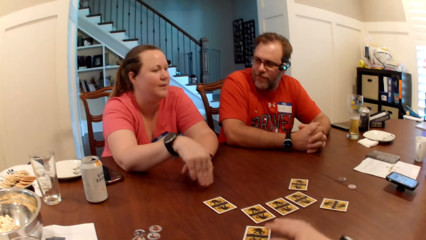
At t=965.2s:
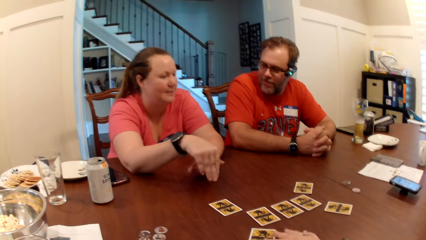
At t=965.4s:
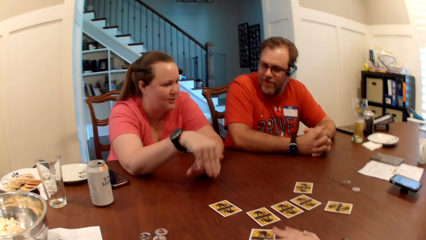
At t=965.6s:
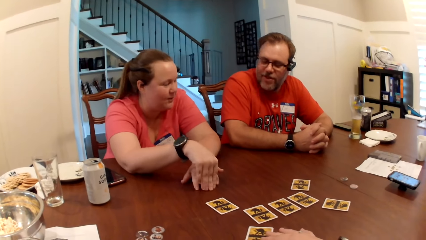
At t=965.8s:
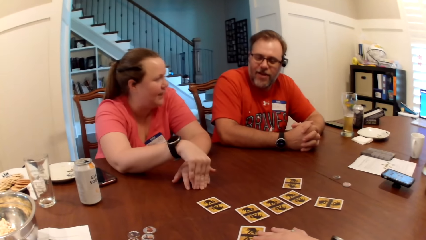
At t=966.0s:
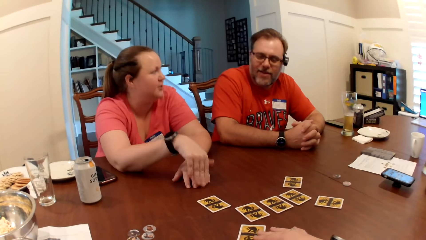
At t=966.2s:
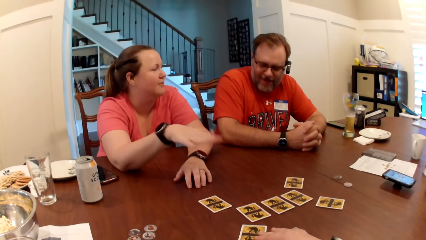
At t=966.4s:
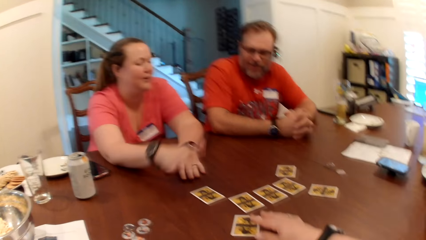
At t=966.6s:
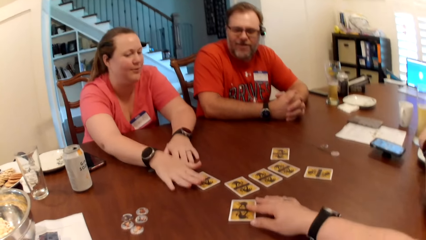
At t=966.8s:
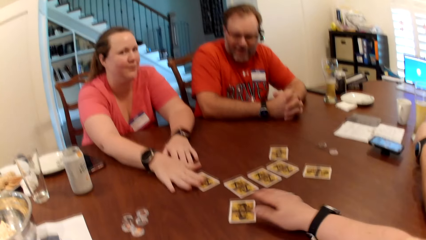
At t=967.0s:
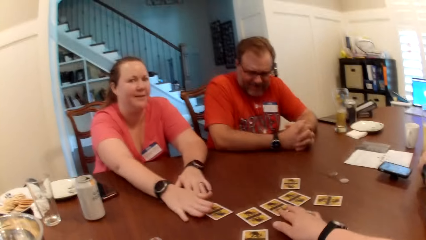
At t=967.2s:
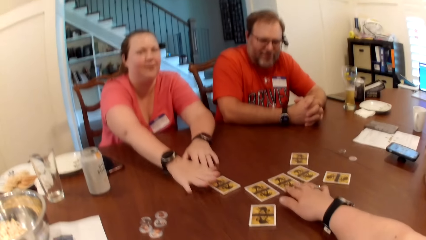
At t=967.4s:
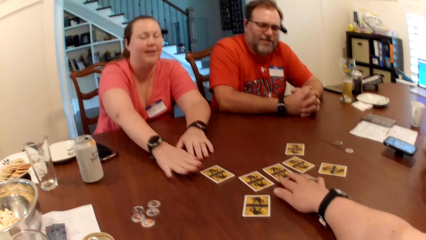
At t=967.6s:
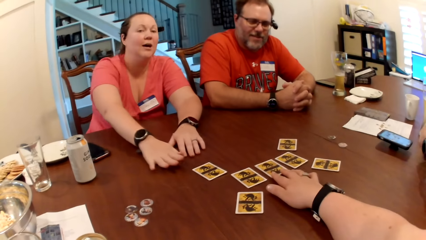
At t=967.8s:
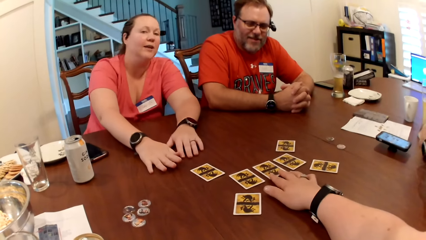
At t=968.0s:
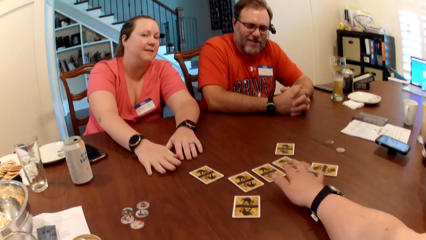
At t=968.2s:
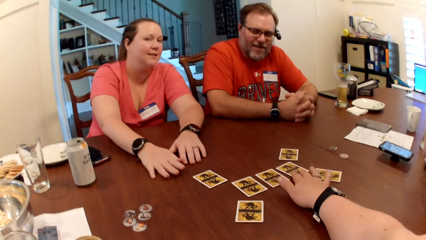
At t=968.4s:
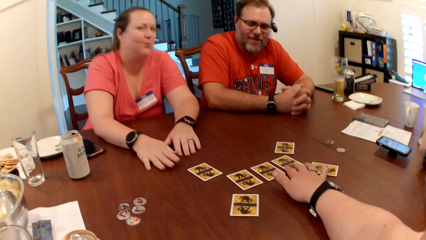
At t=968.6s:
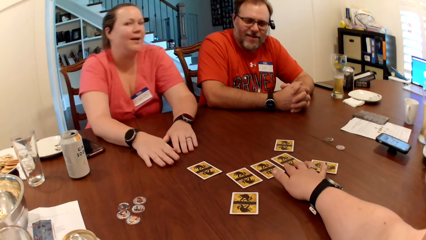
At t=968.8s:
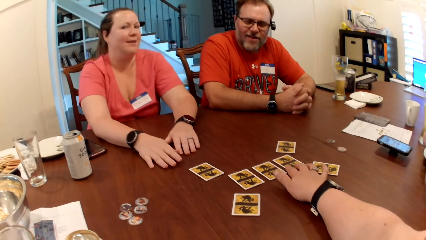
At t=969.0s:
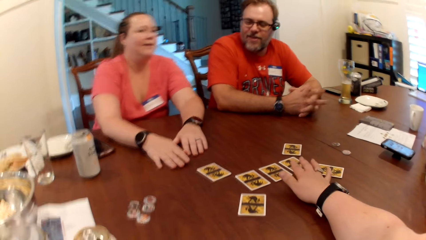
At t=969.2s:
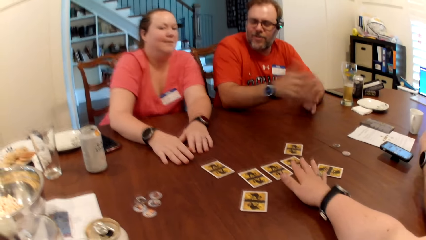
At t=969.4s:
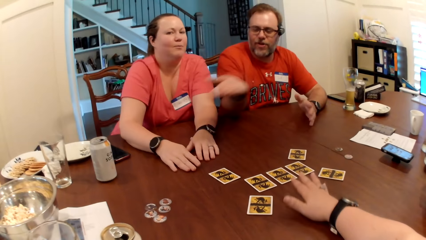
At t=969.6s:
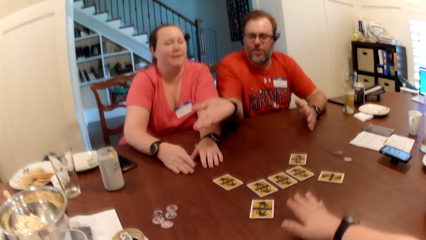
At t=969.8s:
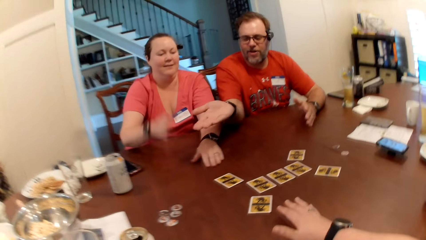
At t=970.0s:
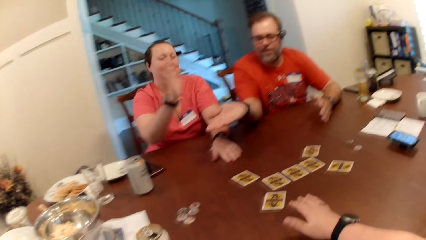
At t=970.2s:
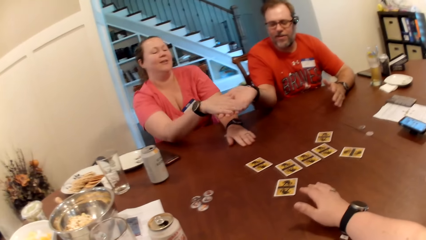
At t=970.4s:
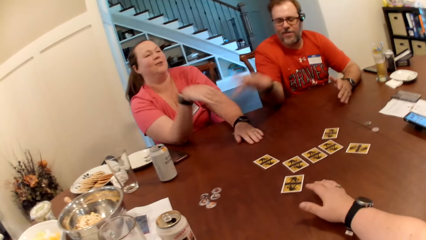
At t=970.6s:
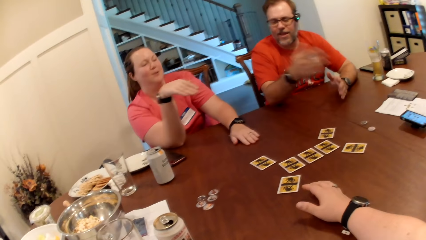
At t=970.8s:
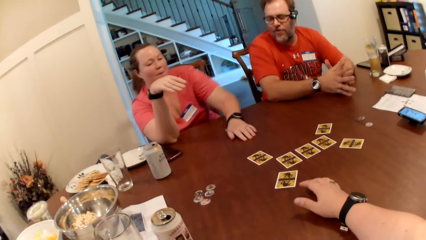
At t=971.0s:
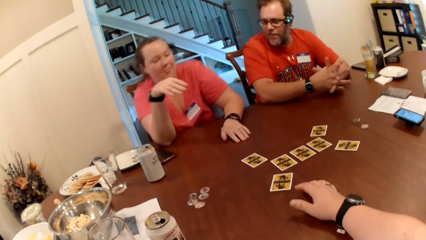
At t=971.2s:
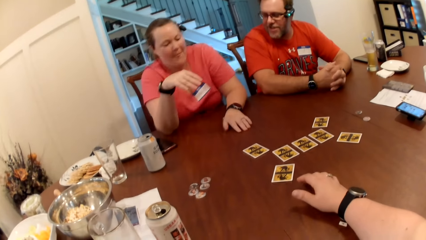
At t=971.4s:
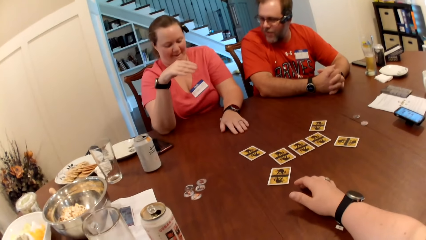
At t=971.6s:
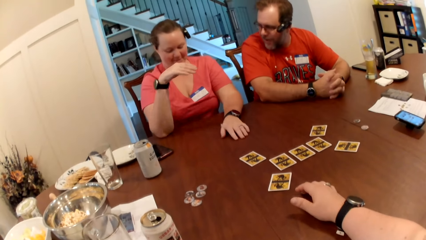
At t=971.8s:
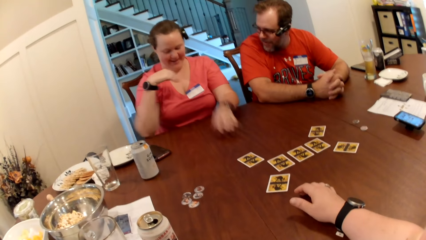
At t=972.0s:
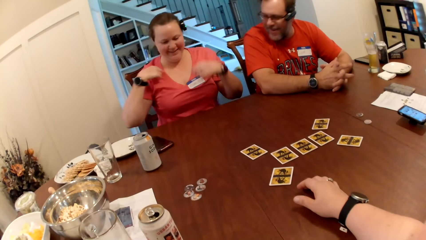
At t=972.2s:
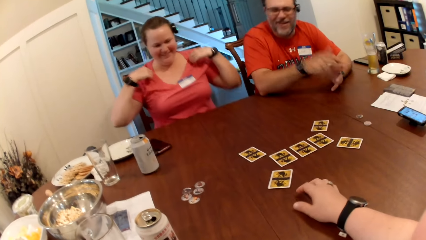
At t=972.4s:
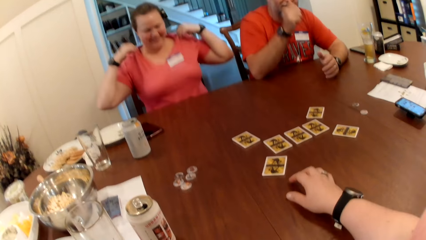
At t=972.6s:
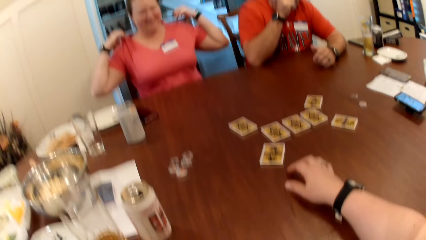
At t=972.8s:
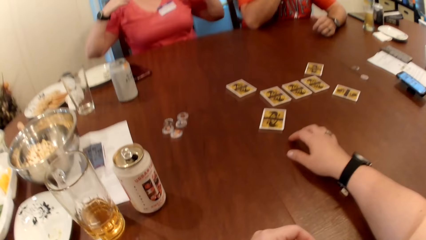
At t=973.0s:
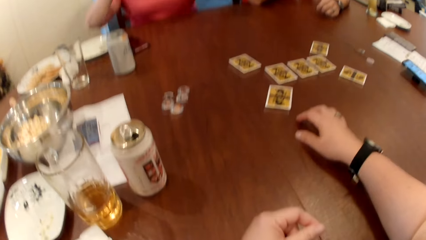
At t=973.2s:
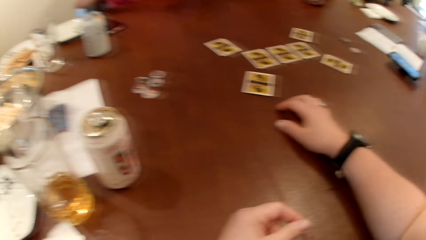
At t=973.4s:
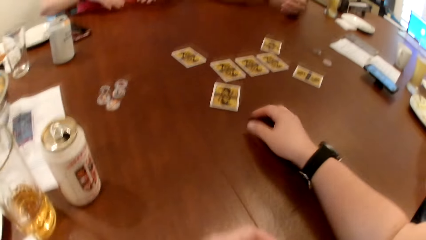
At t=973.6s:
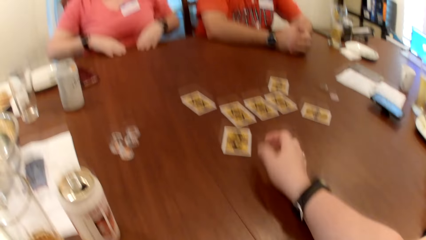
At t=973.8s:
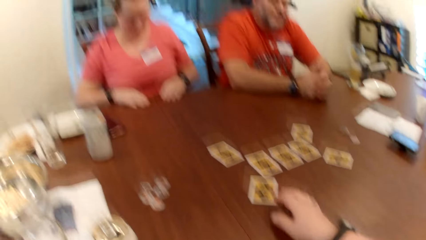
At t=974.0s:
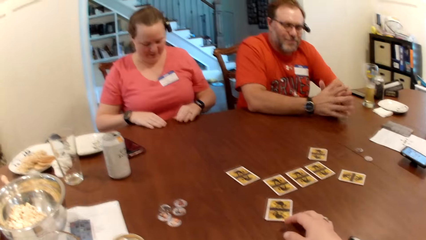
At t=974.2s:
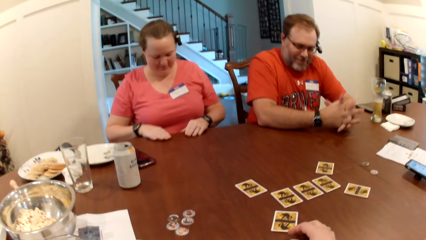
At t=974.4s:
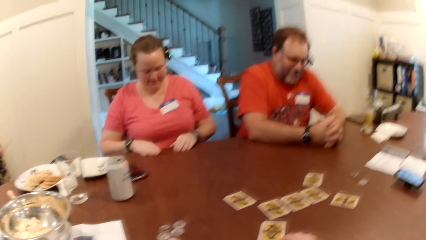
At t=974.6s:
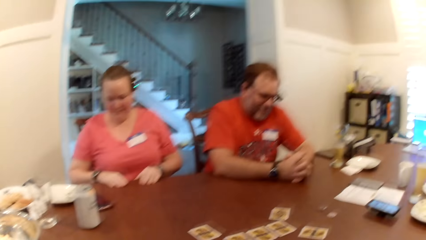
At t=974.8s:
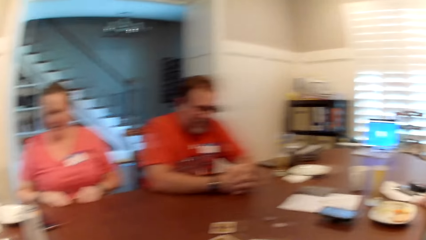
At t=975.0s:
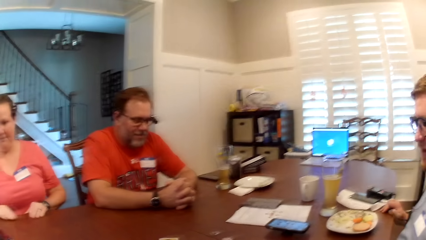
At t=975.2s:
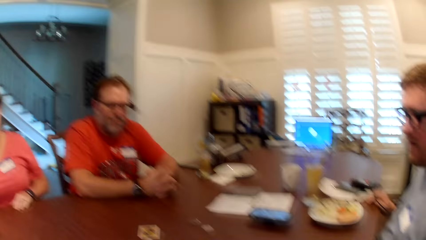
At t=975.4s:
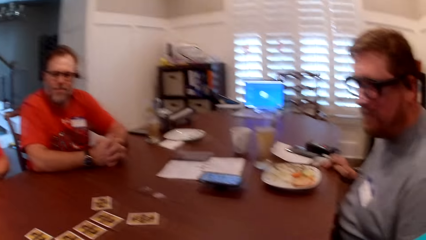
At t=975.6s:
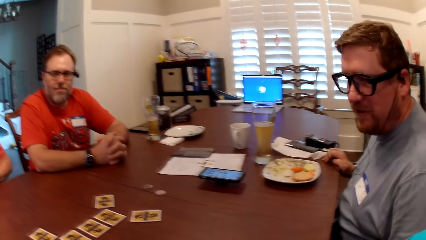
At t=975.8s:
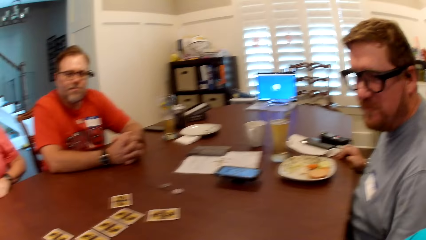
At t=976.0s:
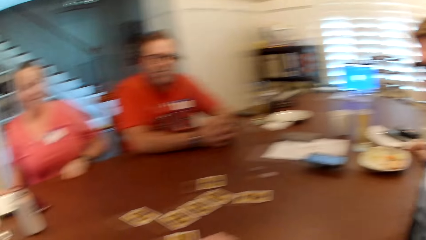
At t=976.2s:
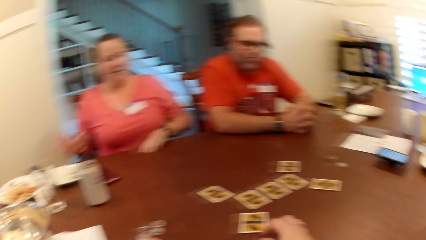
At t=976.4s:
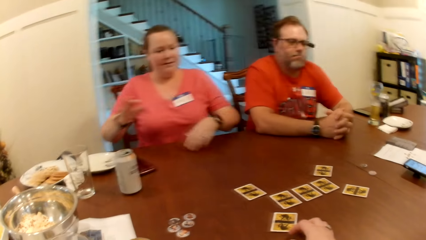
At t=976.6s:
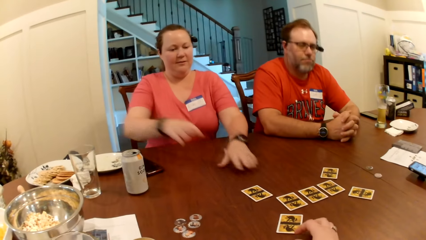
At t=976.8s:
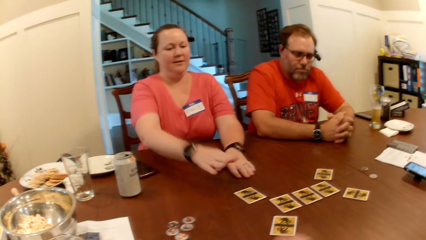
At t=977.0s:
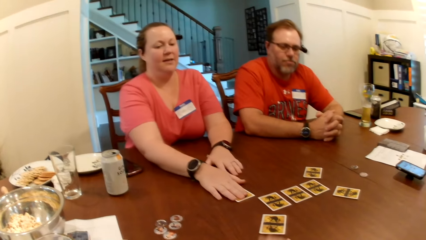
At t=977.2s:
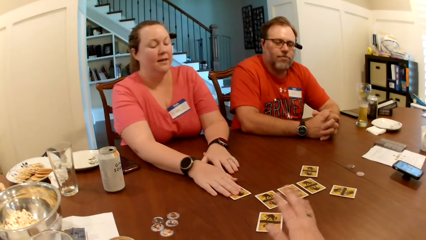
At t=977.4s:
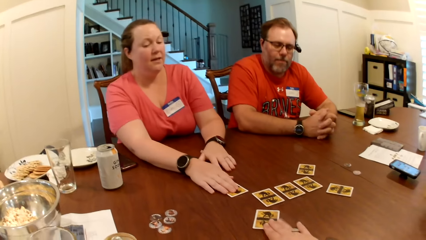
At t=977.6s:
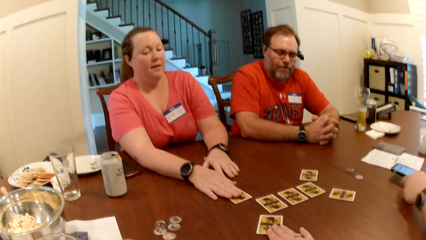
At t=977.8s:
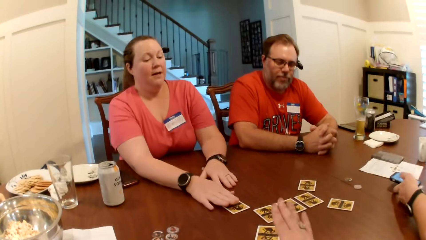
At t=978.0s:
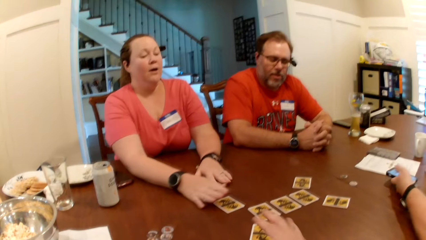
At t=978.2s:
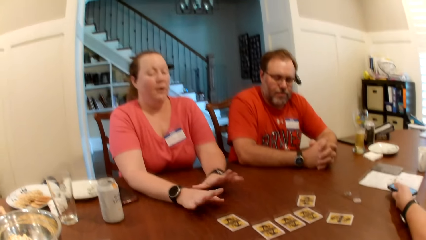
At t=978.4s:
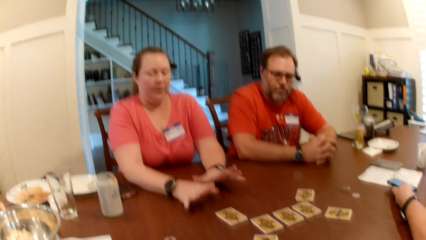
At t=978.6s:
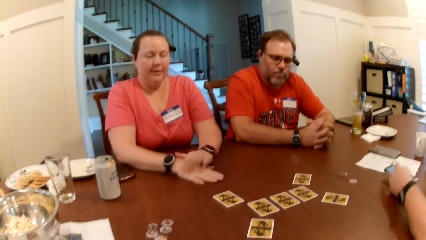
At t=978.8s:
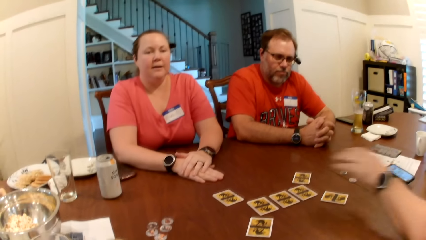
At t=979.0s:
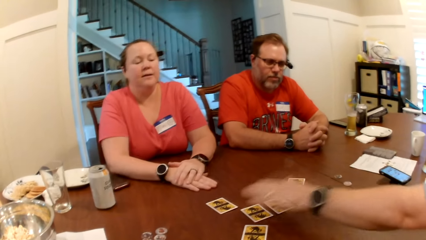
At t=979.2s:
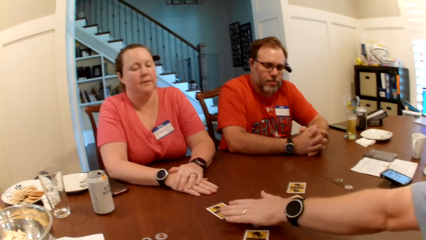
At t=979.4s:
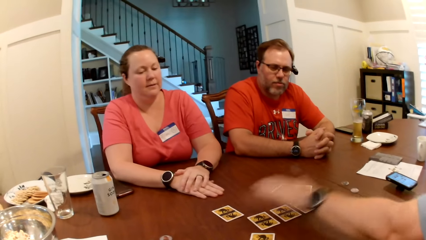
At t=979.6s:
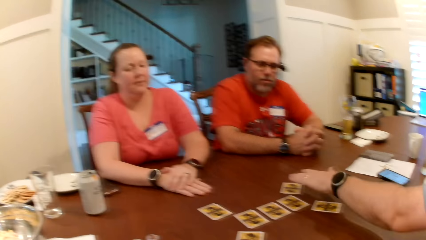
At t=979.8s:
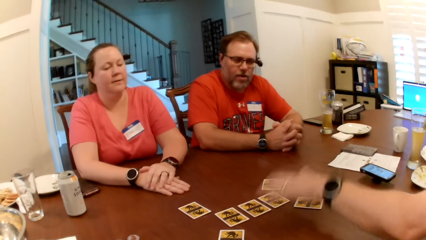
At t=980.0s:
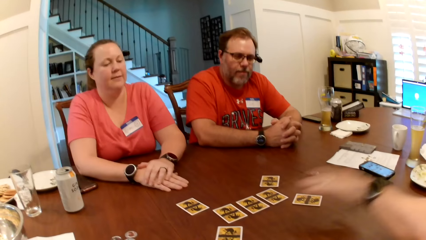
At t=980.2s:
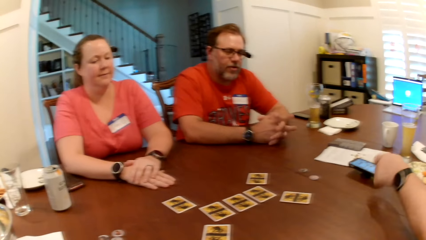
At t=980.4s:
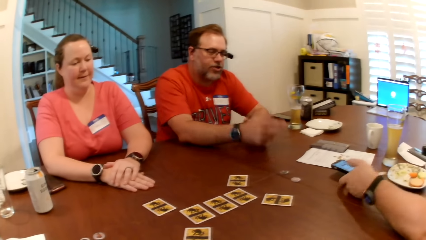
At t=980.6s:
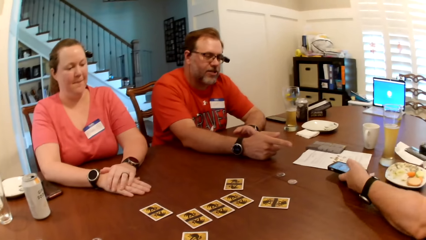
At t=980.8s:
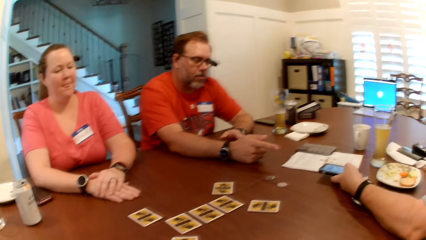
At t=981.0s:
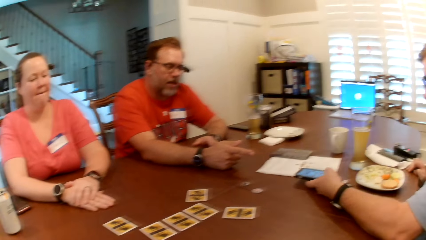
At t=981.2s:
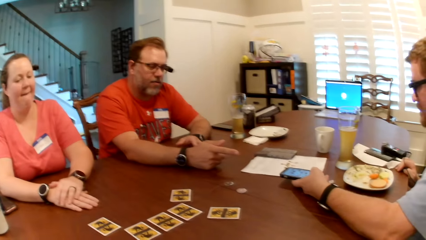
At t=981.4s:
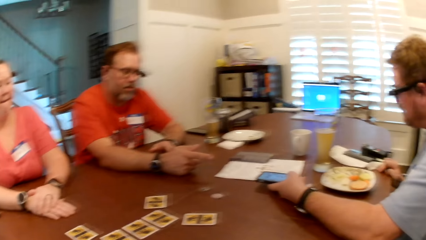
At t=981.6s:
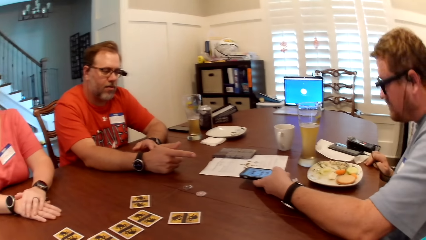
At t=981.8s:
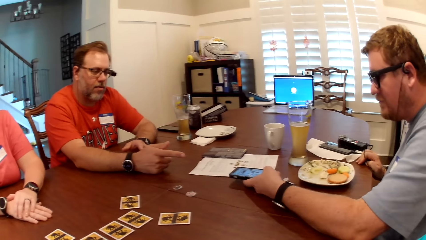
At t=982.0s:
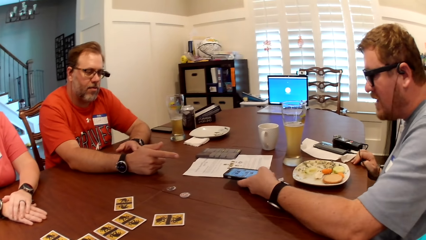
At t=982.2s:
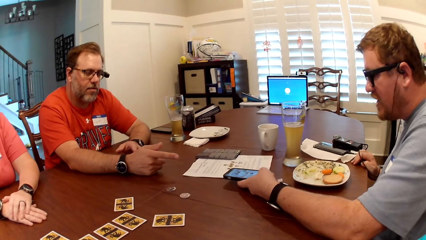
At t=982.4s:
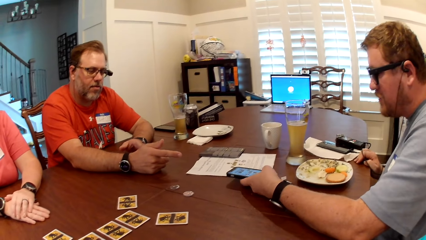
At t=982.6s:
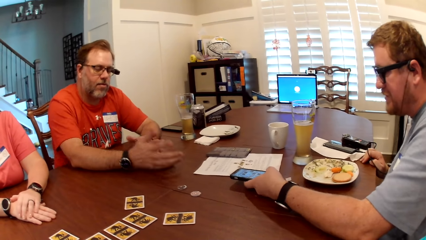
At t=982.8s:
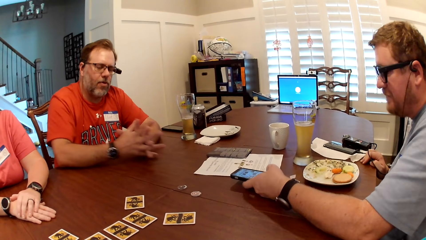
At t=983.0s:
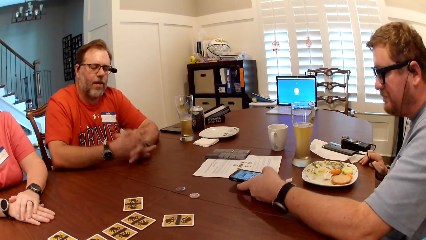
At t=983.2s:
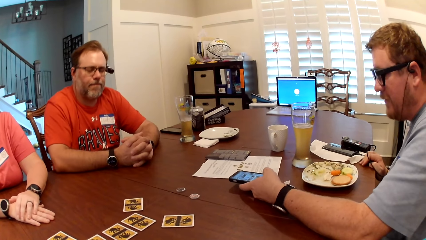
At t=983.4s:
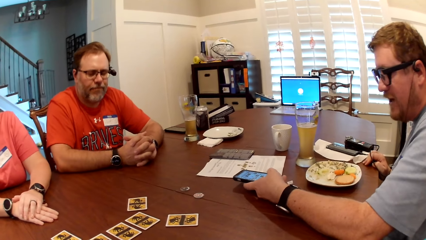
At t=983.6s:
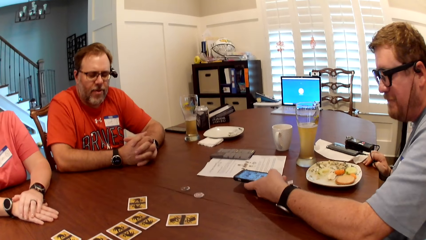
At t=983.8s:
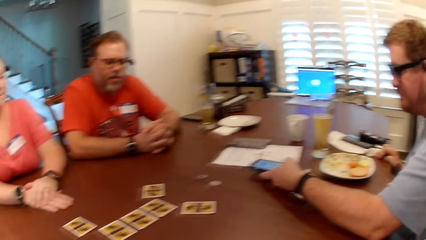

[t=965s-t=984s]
The camera wearer touches the card on the table with her right hand. A woman taps the table with her right hand. The camera wearer touches the cards on the table with her right hand. The woman shakes a man's right hand with her right hand. The woman adjusts a shirt on her body with both hands. The woman touches the card on the table with her right hand. The camera wearer touches the card on the table with her right hand. Another man touches the phone on the table with his left hand. The other man touches the cards on the table with his left hand. The other man presses the phone on the table with his left hand.
